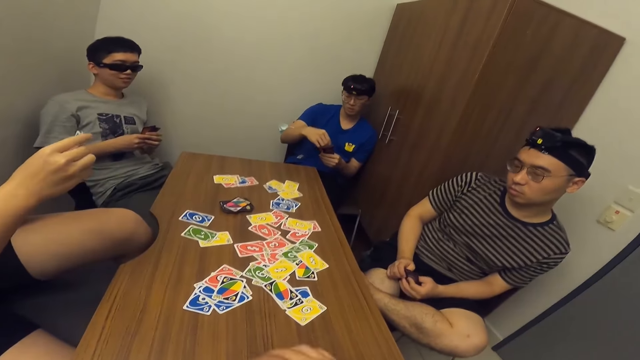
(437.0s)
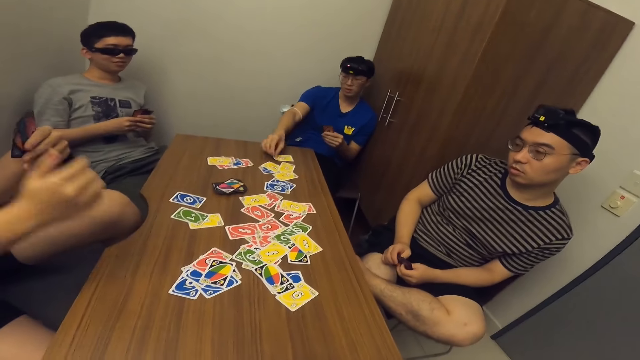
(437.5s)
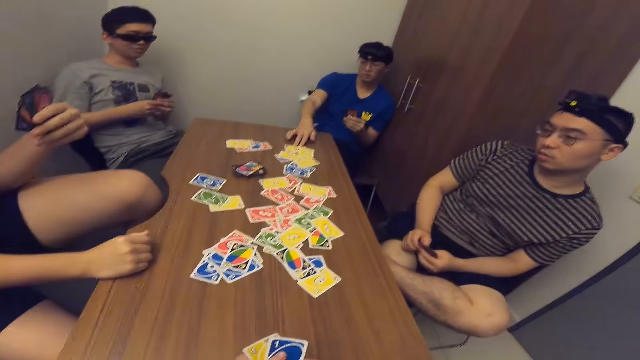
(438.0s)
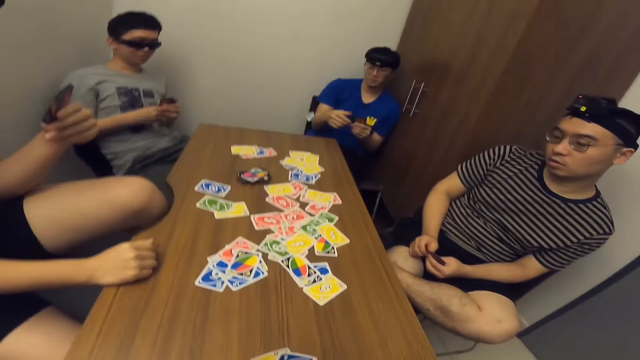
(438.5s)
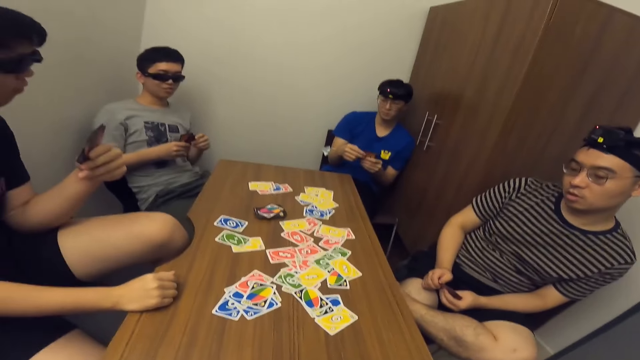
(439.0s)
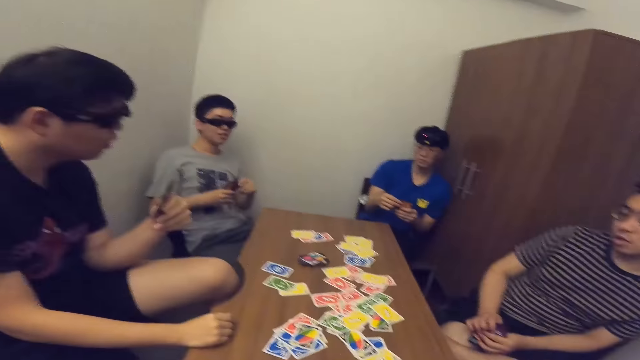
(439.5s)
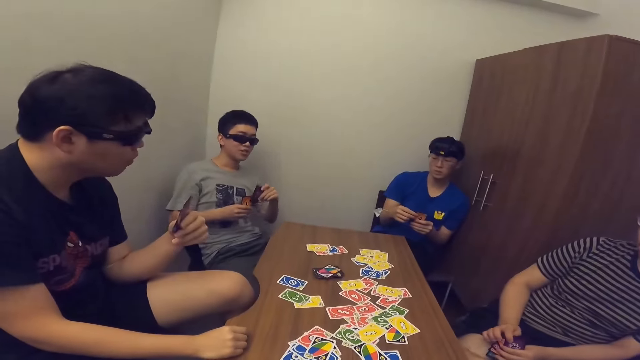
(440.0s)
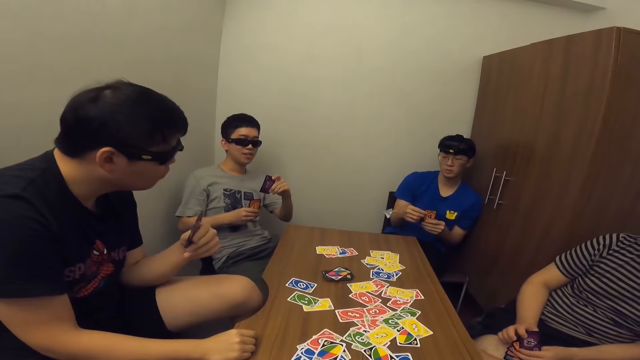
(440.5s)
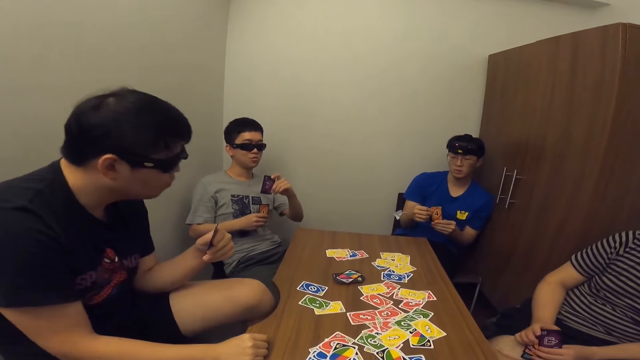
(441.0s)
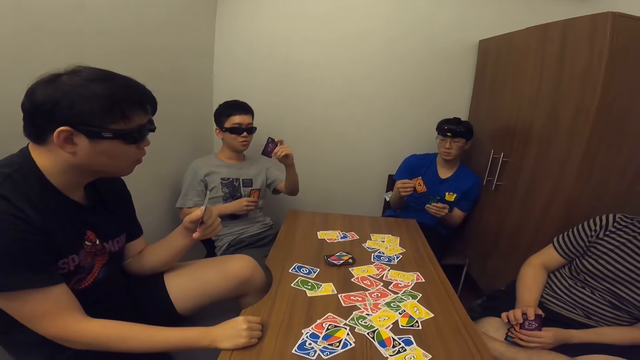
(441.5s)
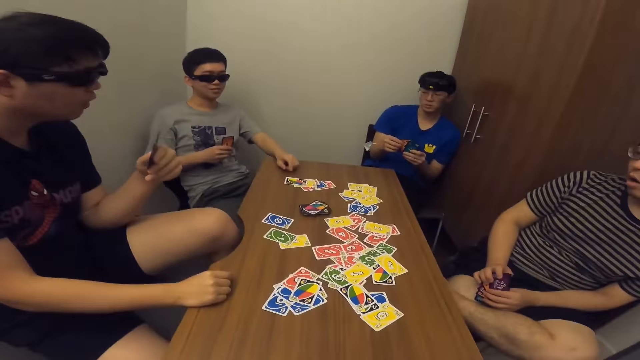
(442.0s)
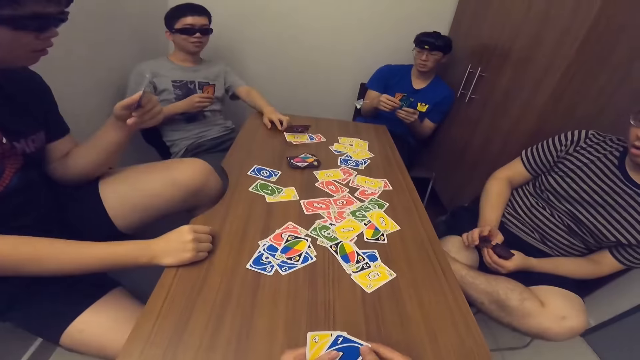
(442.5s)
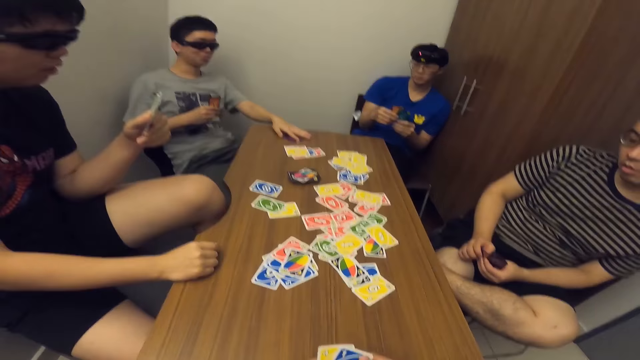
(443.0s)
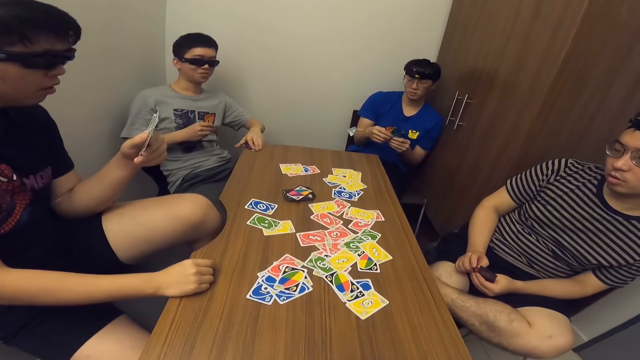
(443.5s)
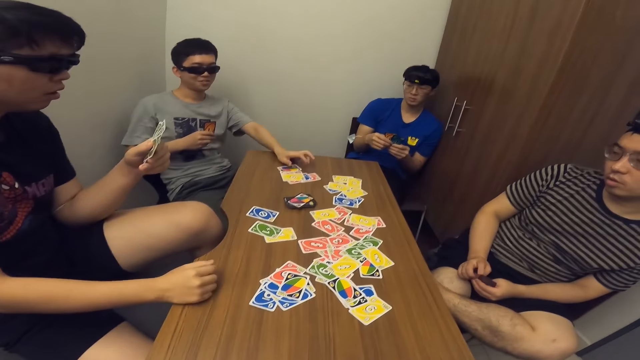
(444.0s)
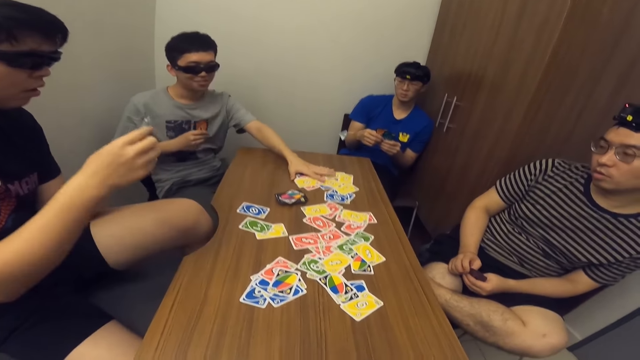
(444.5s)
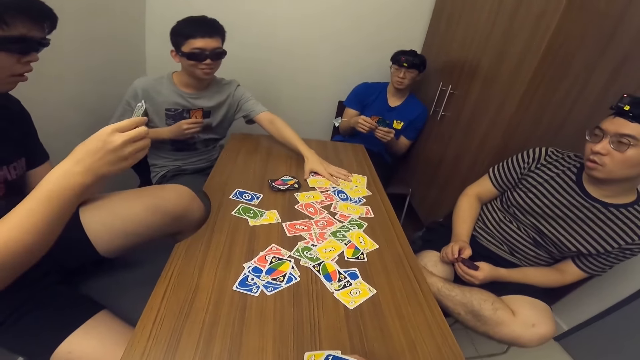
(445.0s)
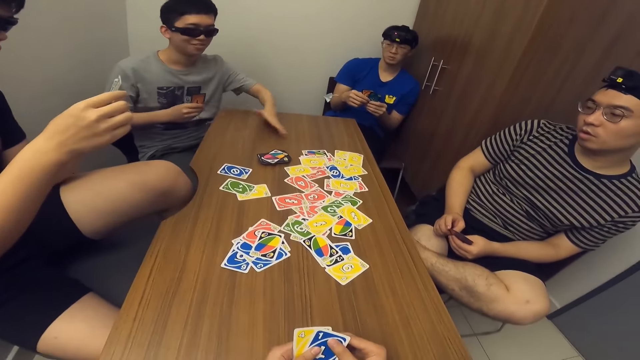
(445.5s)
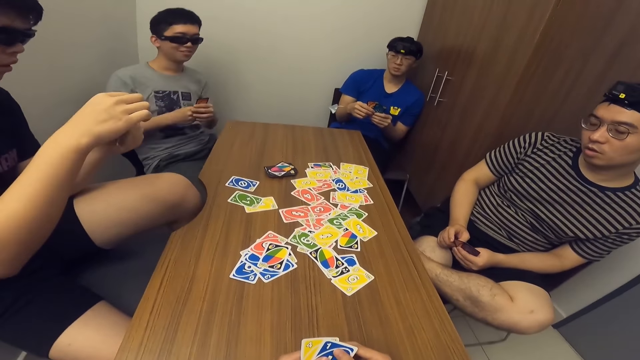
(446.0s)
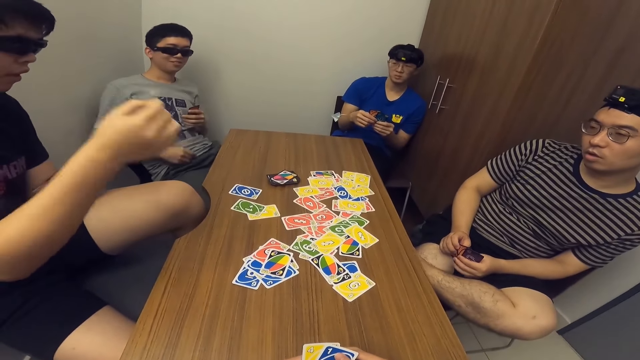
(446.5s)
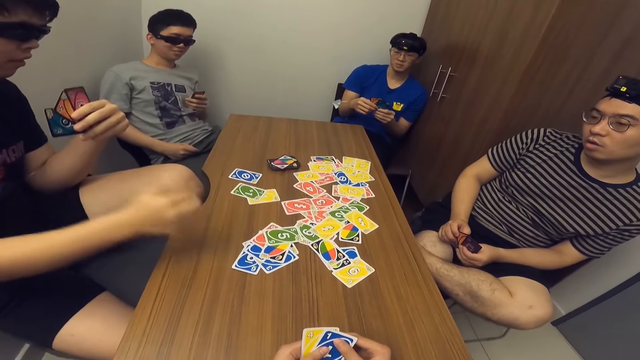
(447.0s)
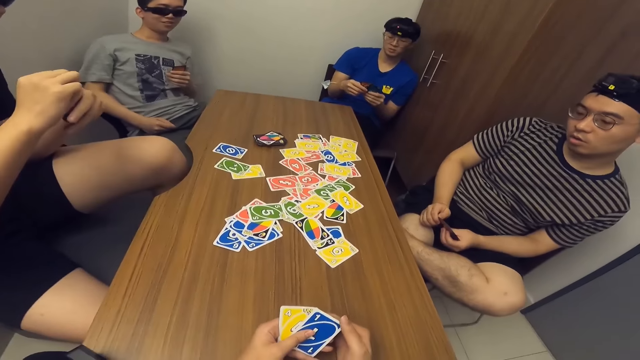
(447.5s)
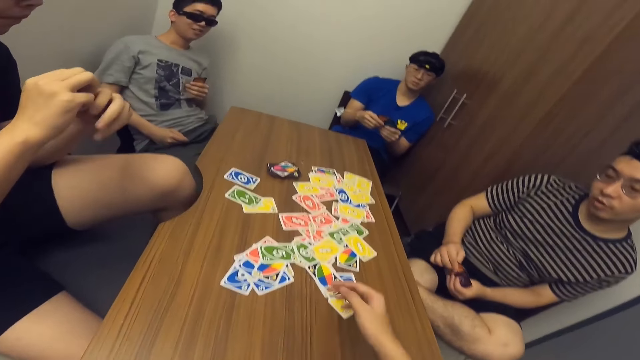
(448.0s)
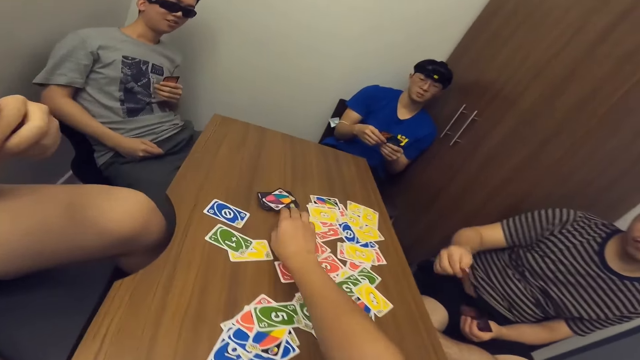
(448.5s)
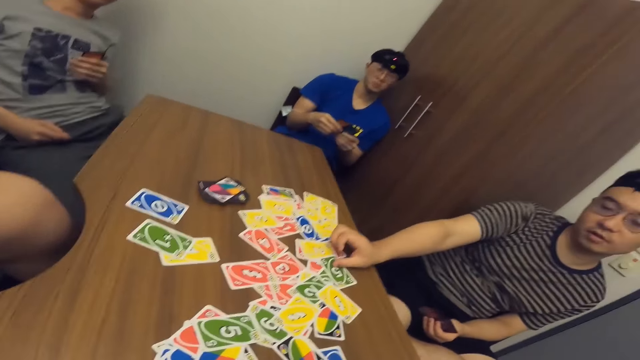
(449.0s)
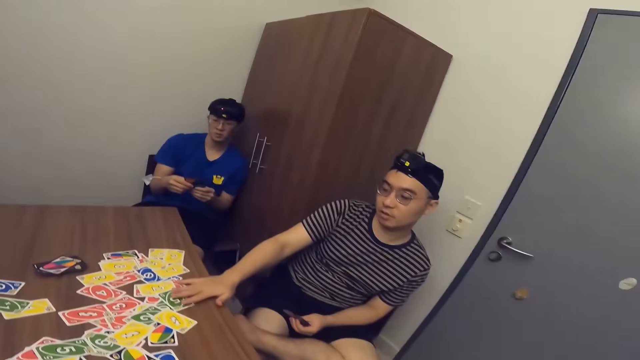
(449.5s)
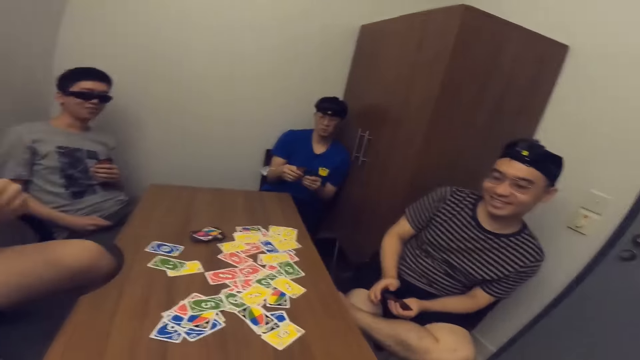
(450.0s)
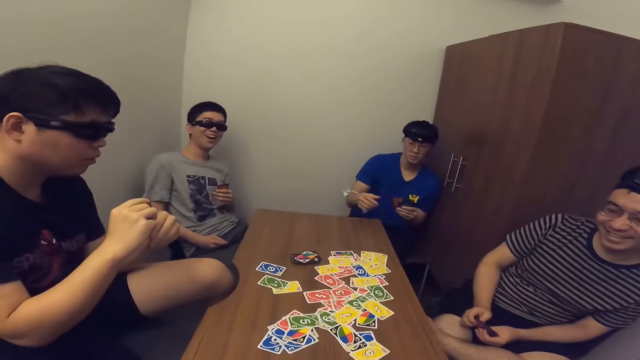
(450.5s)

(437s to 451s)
A man drops a card in his hand on the table. Another man drops a card in his hand on the table. The other man picks a card and moves some cards on the table. A third man drops a card in his hand on the table. The camera wearer picks a card. A fourth man drops a card in his hand on the table.

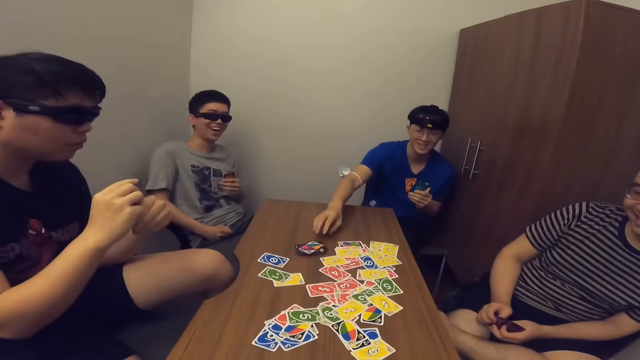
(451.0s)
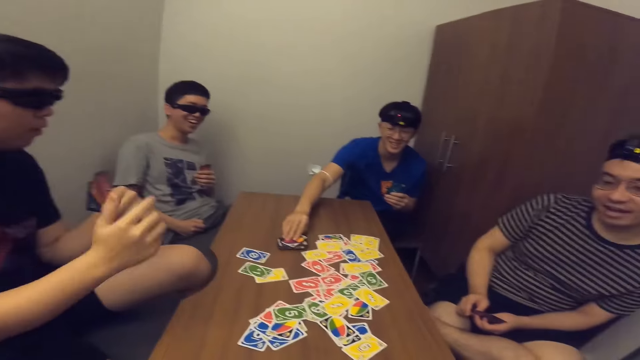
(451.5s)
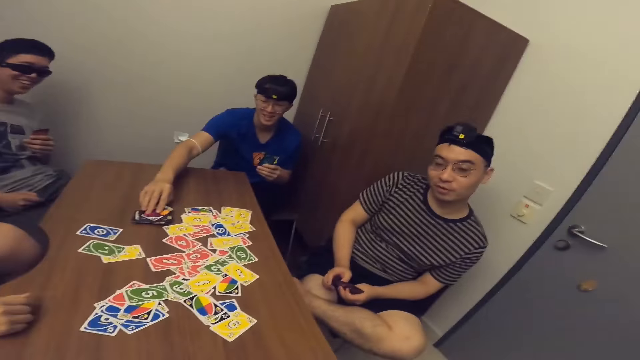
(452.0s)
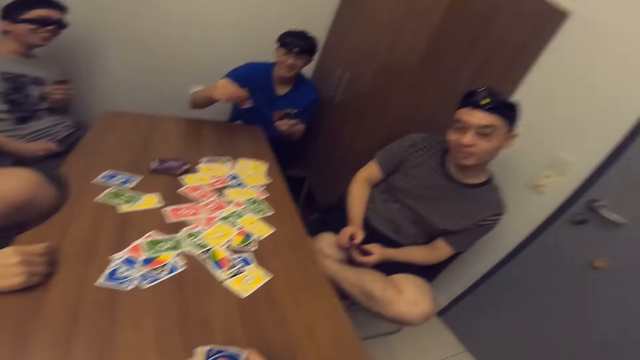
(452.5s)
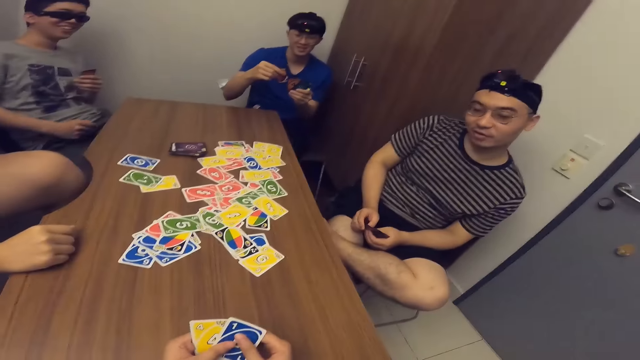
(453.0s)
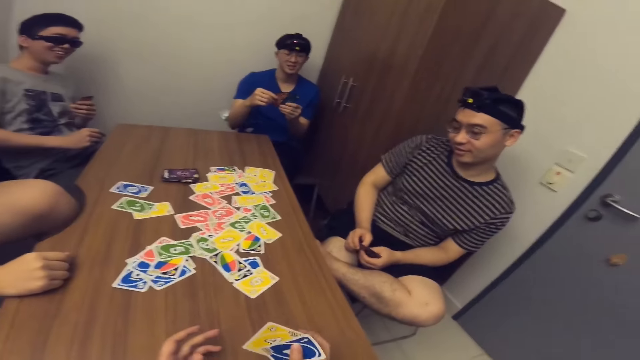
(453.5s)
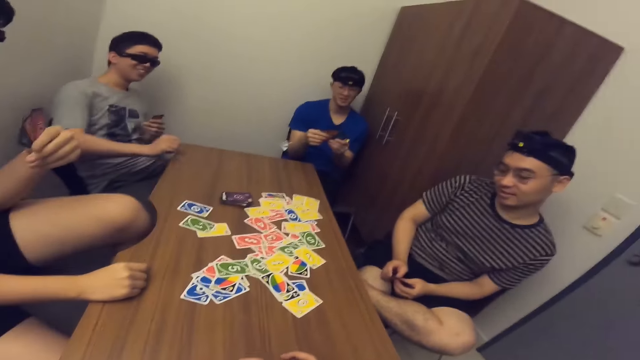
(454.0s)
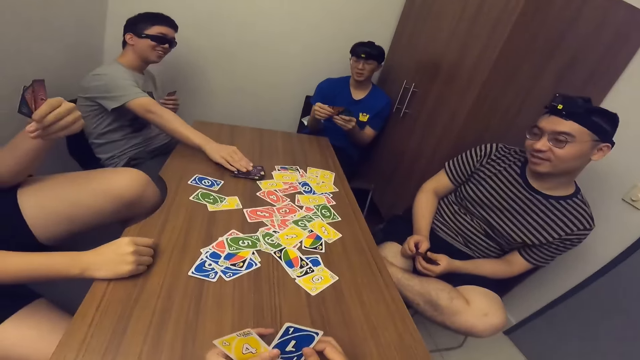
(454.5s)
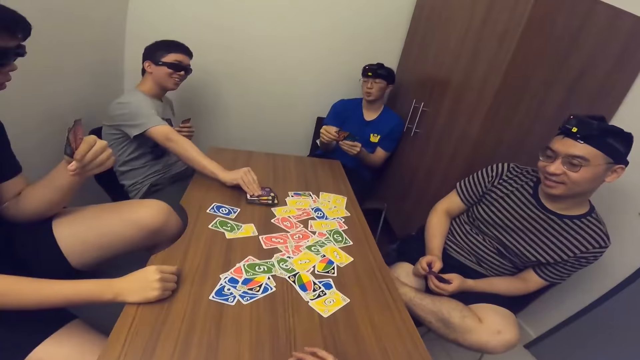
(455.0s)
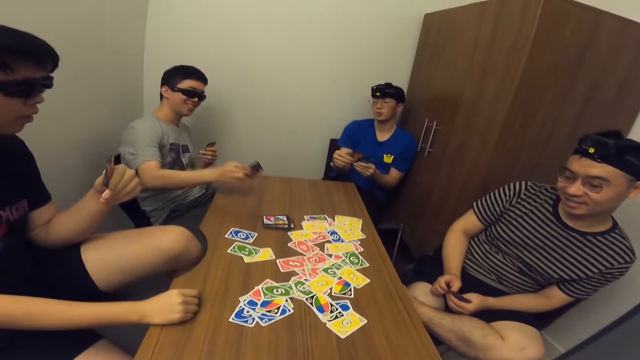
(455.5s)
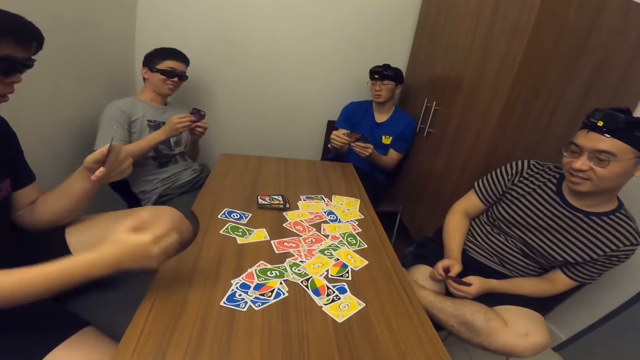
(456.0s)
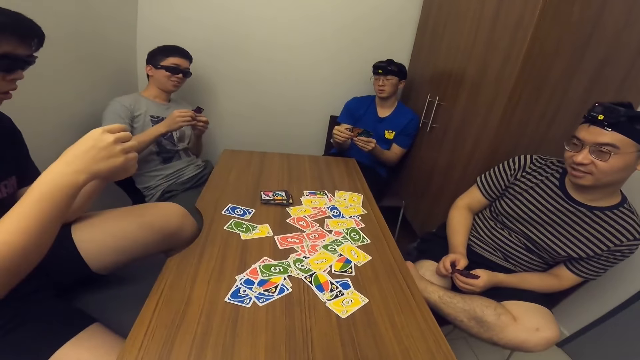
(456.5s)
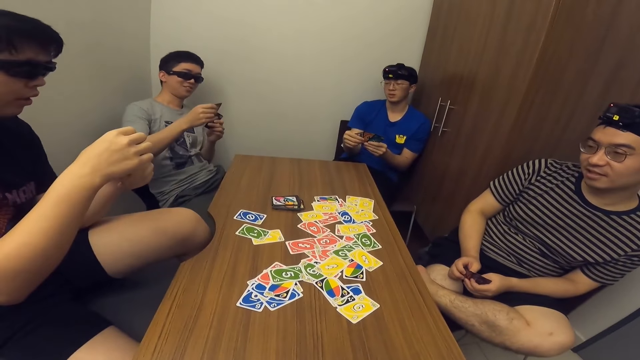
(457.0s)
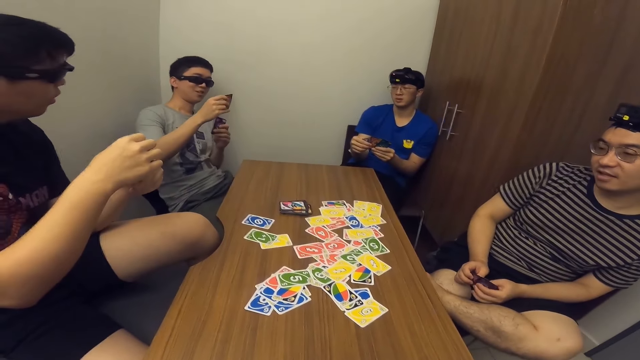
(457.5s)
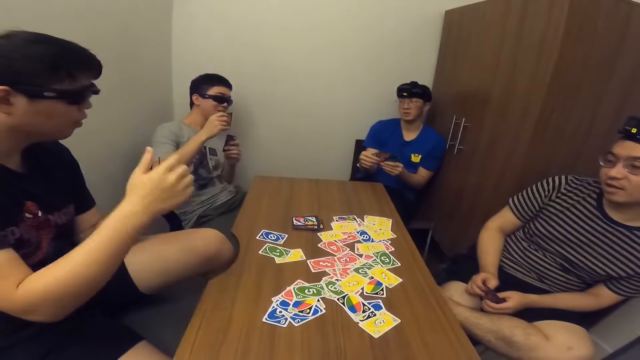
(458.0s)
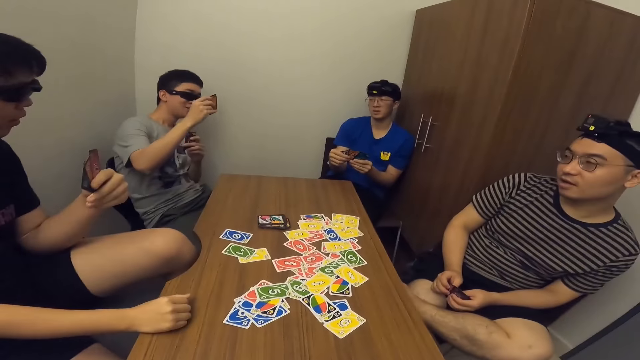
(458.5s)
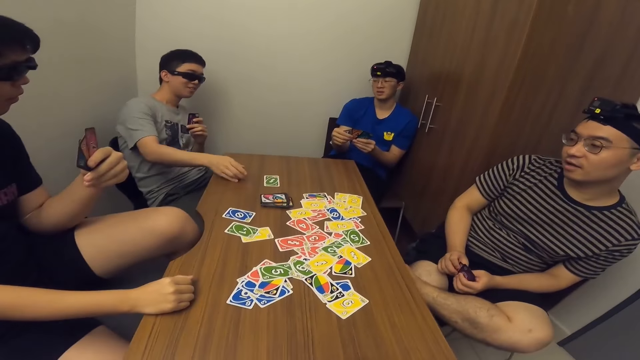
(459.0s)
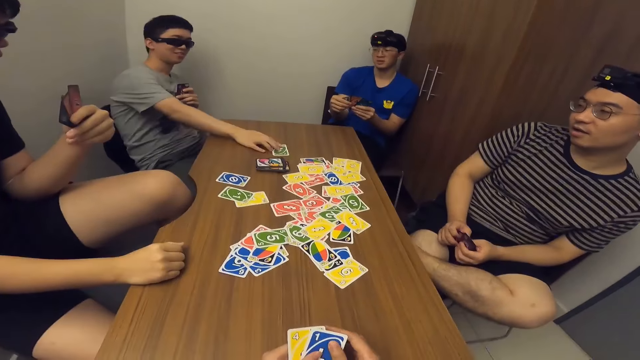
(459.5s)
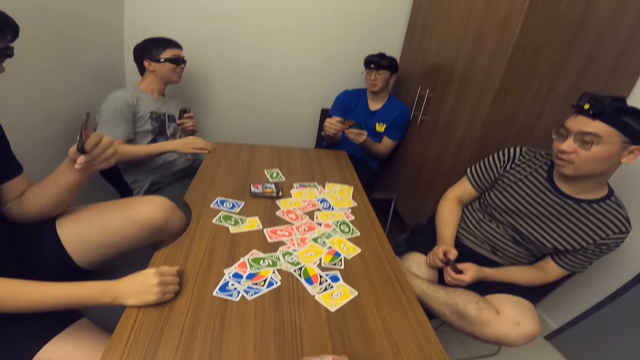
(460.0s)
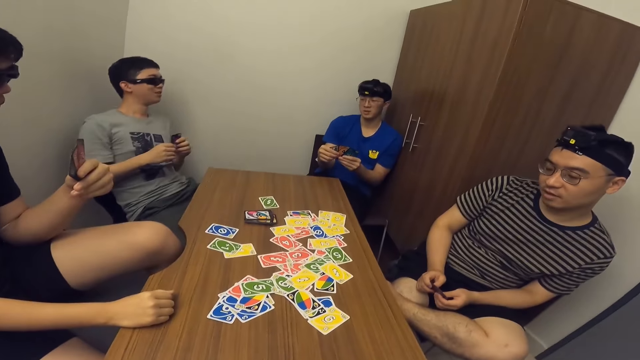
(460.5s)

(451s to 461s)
A man picks a card from the stack of cards on the table. Another man picks a card from the stack of cards on the table. The other man drops a card in his hand on the table.
